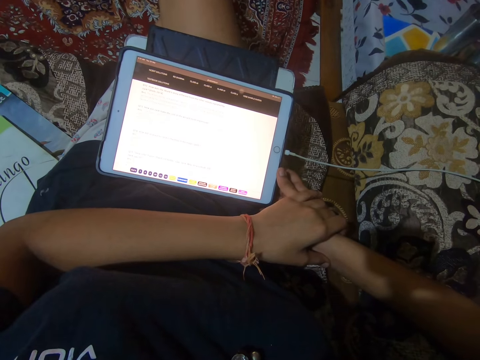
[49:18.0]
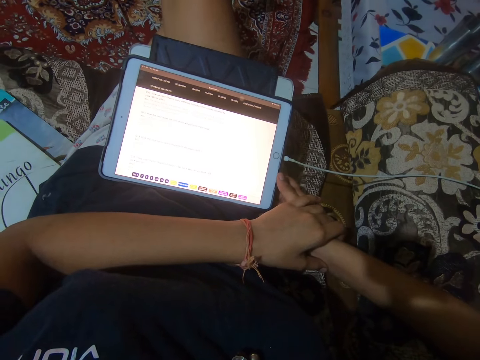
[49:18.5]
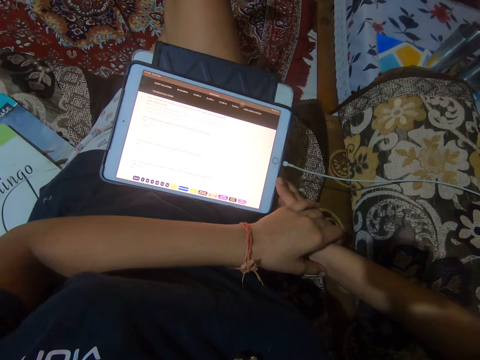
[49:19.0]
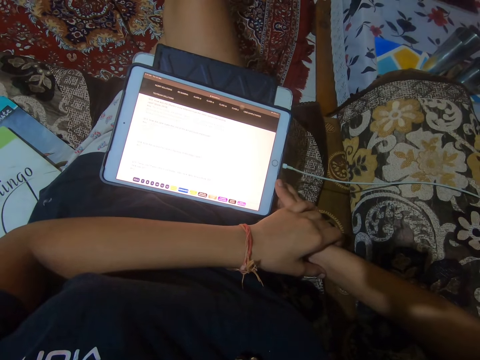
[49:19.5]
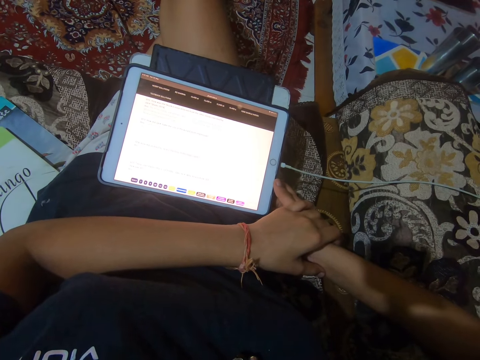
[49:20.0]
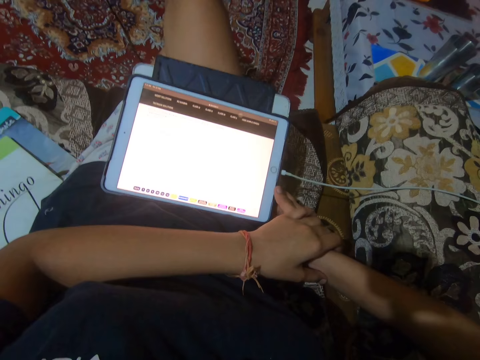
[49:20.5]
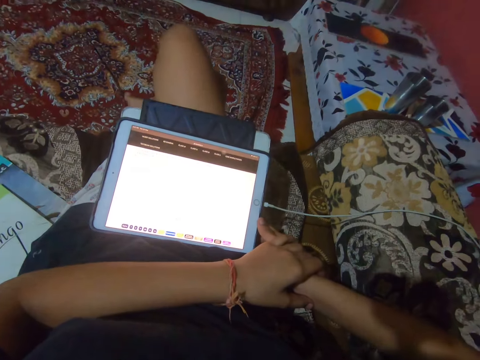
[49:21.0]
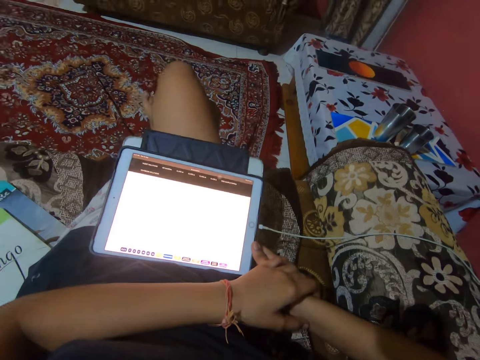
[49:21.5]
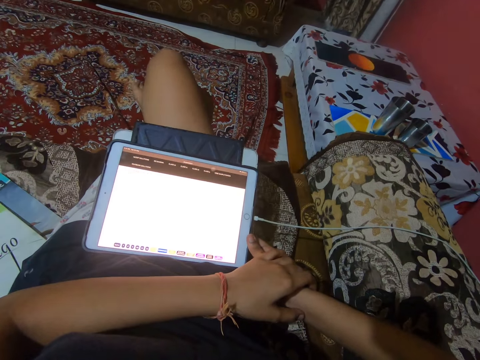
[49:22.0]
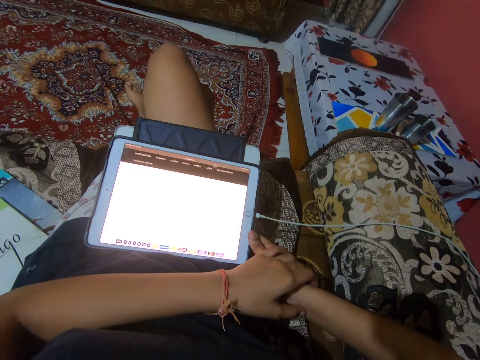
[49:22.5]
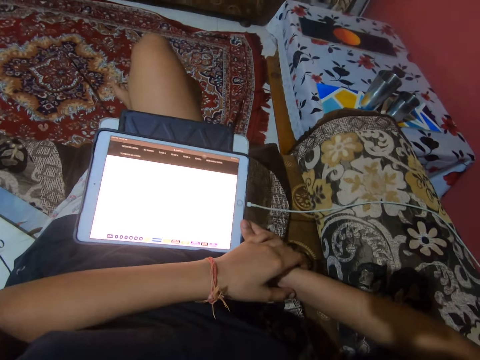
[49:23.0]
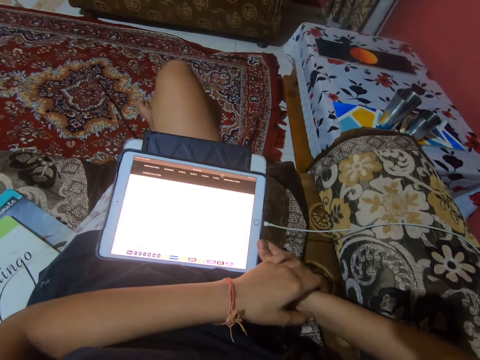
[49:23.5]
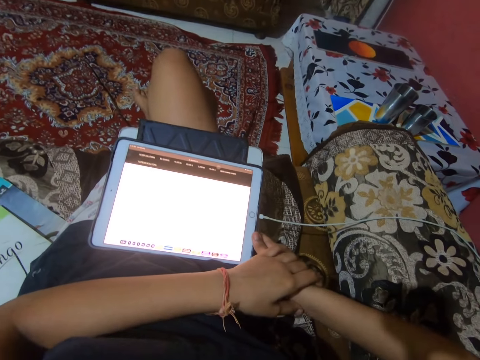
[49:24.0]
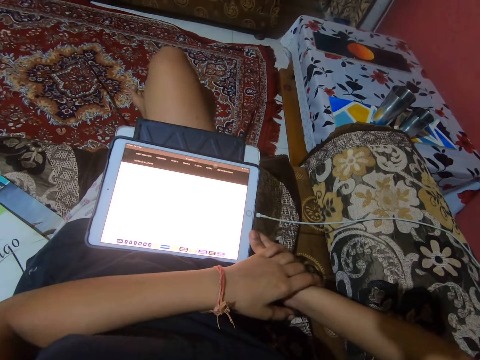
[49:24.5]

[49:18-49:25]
The camera wearer stares at the tablet.

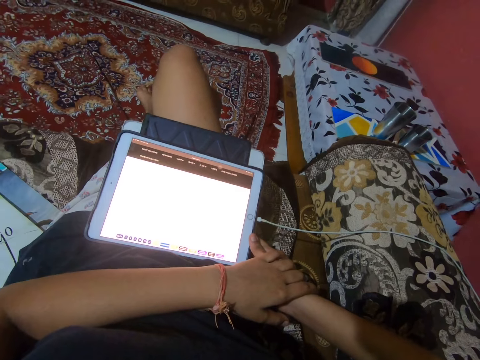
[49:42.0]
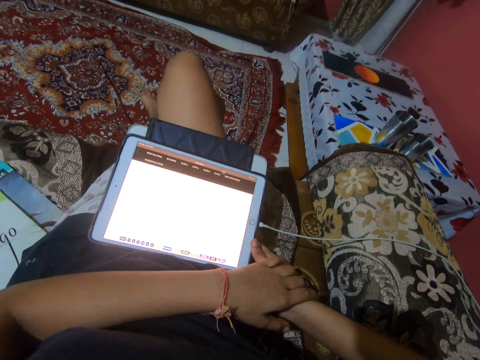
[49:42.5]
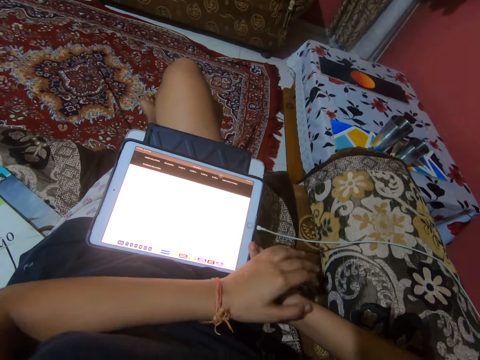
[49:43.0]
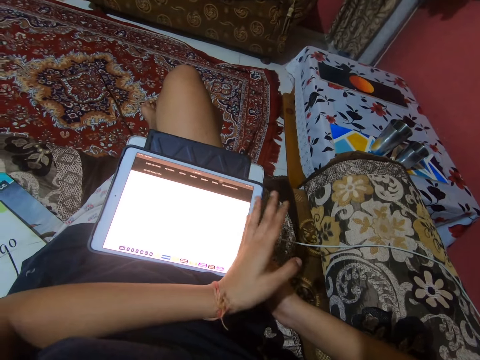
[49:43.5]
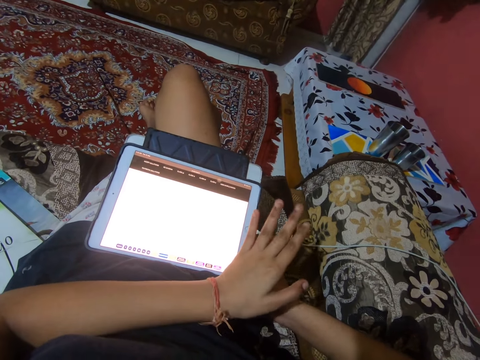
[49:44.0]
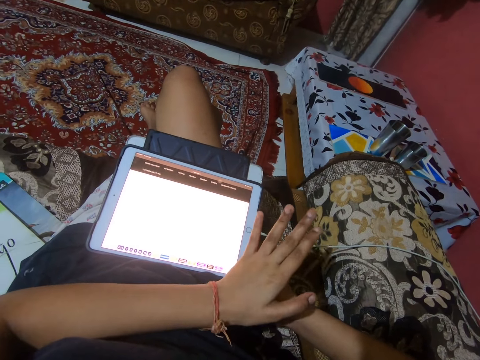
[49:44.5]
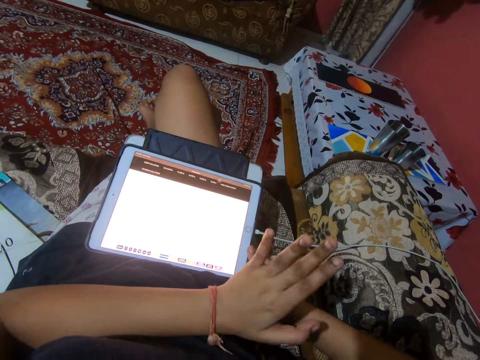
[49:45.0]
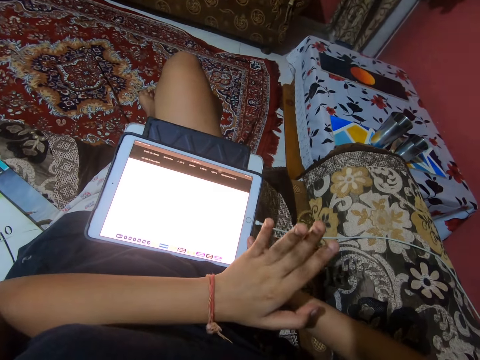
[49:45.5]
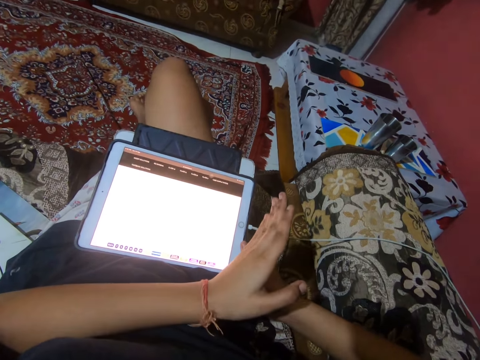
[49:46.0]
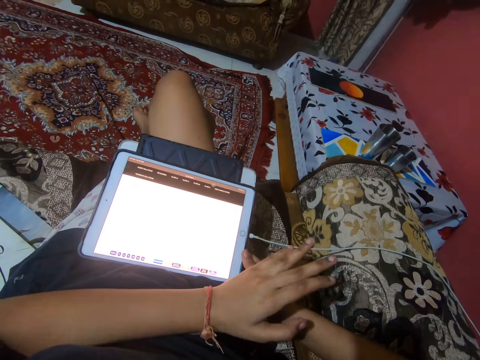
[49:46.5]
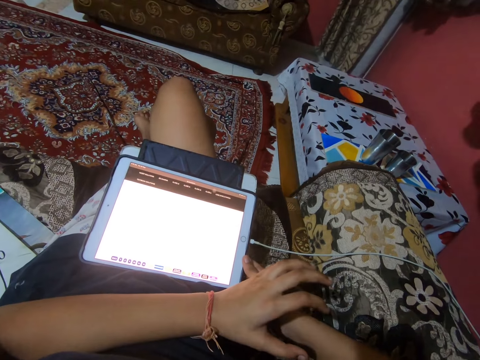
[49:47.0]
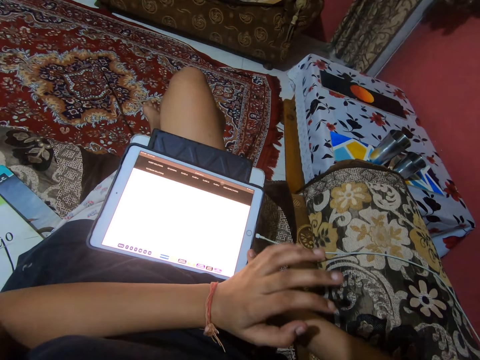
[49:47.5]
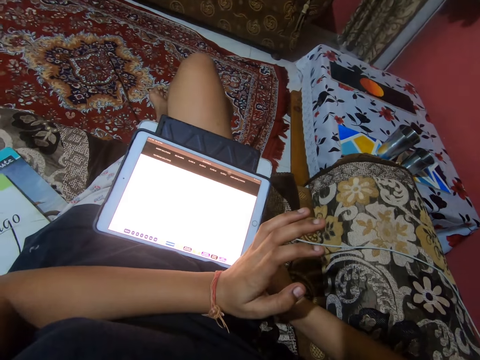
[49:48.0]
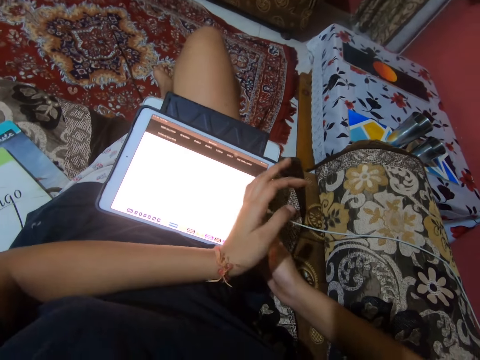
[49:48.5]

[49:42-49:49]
The camera wearer makes a gesture with her left hand.

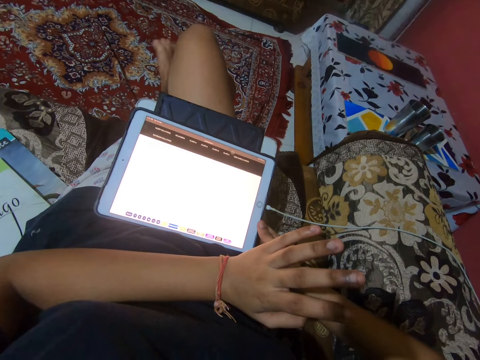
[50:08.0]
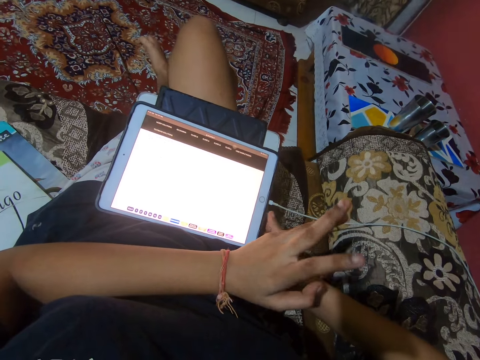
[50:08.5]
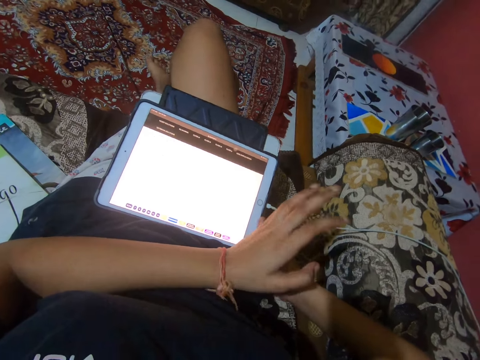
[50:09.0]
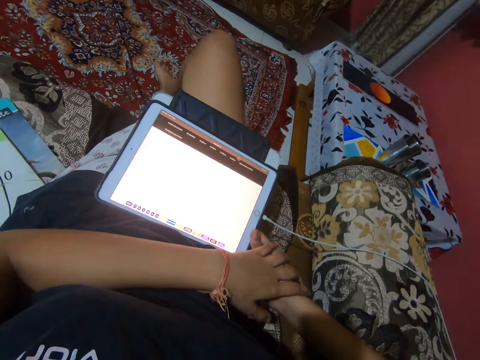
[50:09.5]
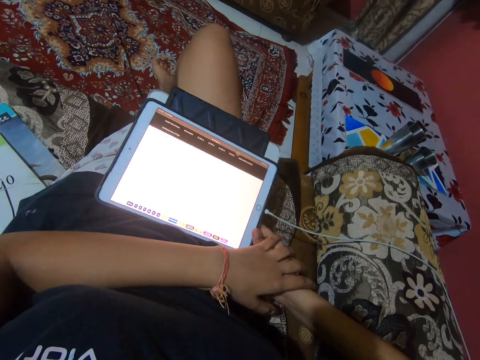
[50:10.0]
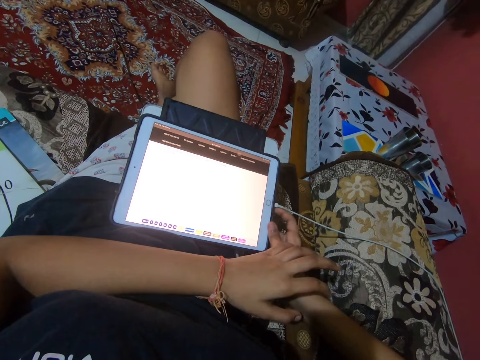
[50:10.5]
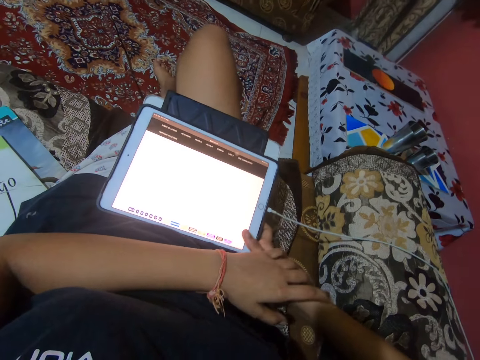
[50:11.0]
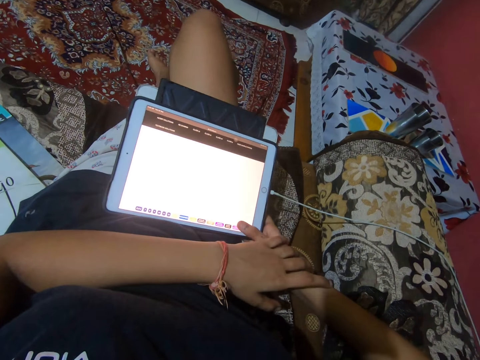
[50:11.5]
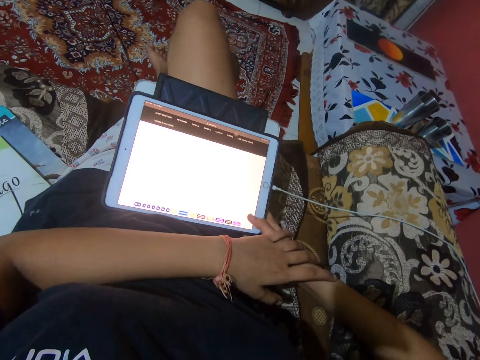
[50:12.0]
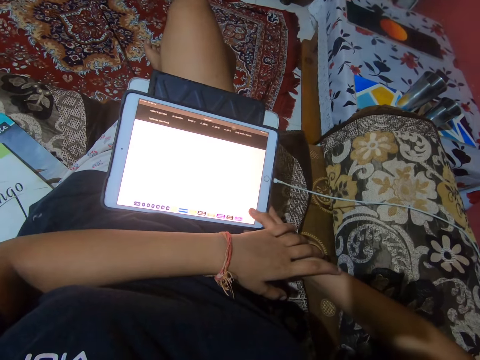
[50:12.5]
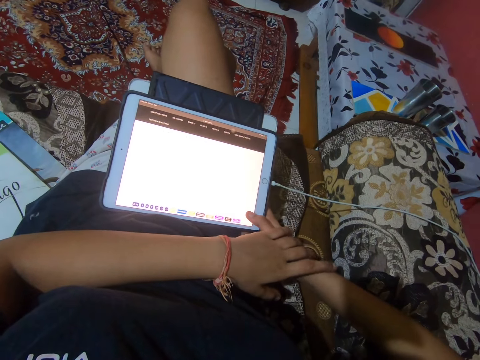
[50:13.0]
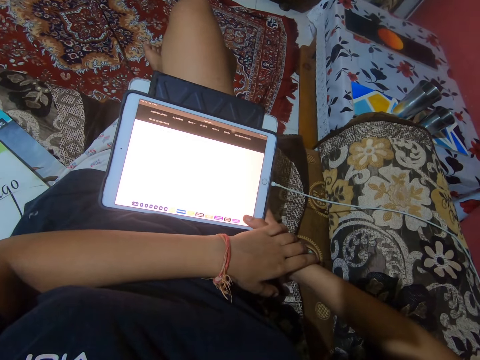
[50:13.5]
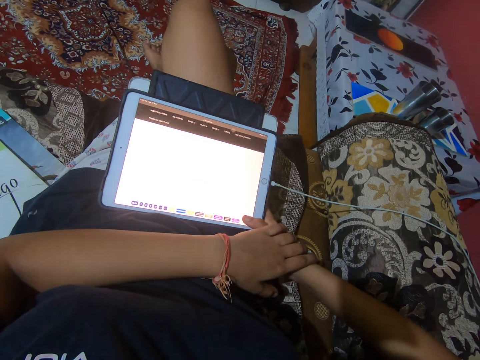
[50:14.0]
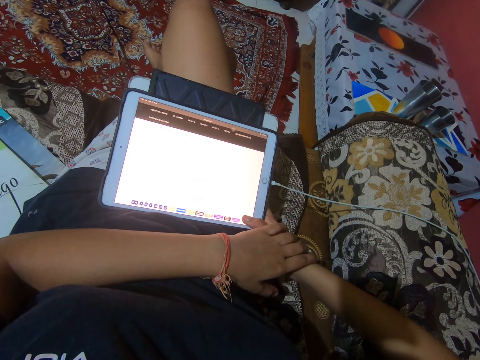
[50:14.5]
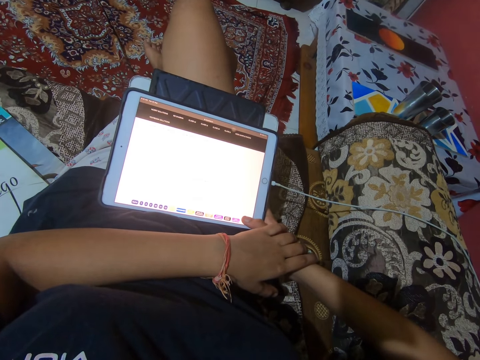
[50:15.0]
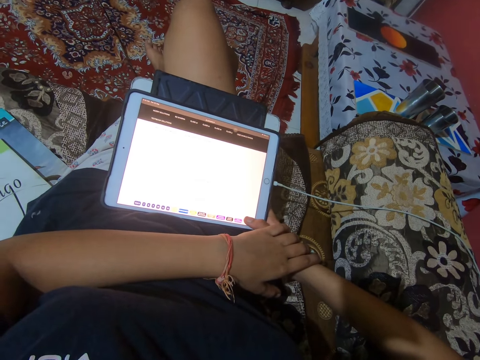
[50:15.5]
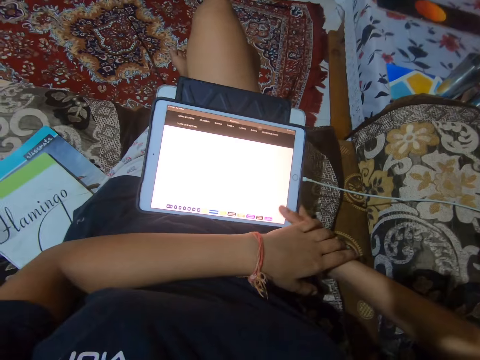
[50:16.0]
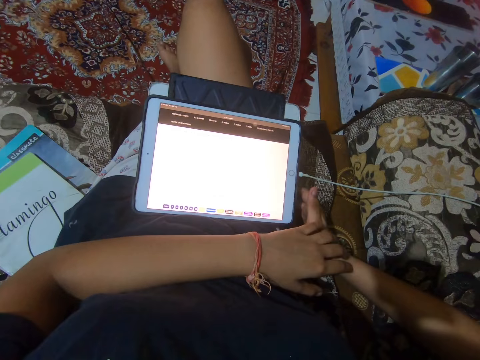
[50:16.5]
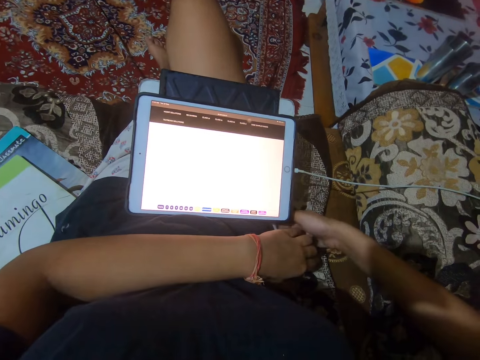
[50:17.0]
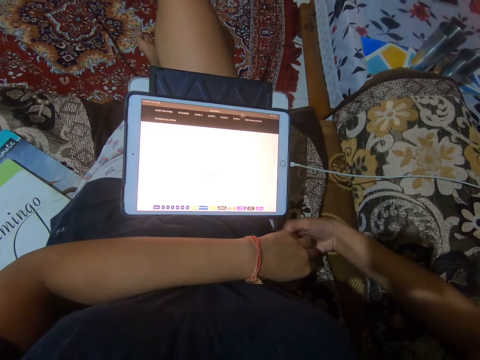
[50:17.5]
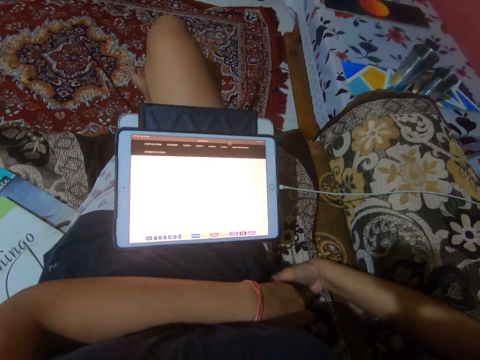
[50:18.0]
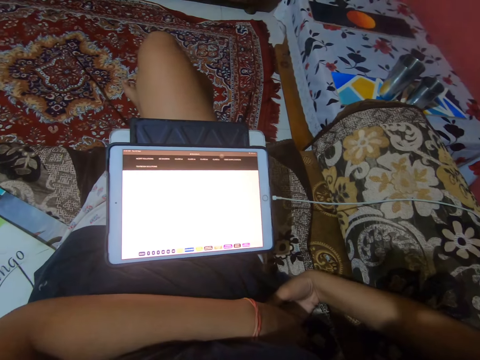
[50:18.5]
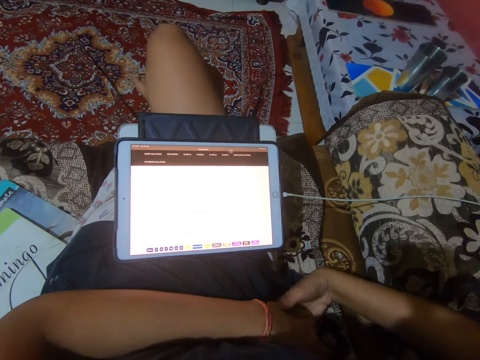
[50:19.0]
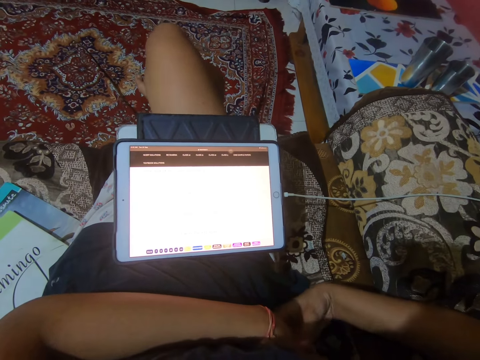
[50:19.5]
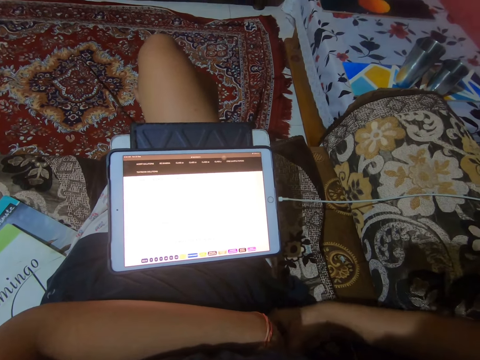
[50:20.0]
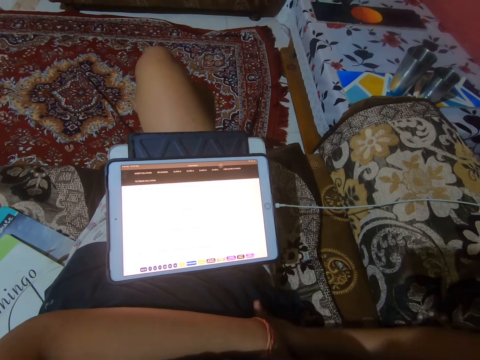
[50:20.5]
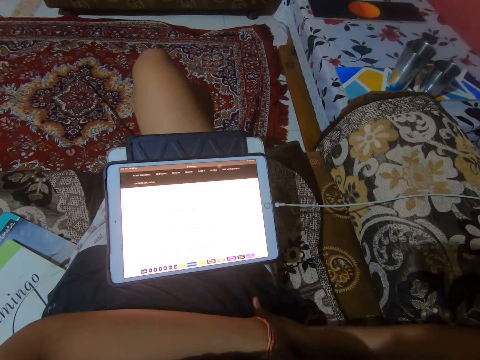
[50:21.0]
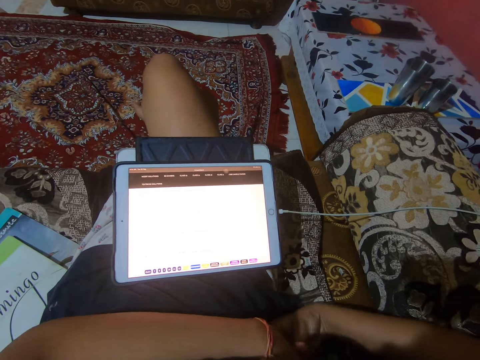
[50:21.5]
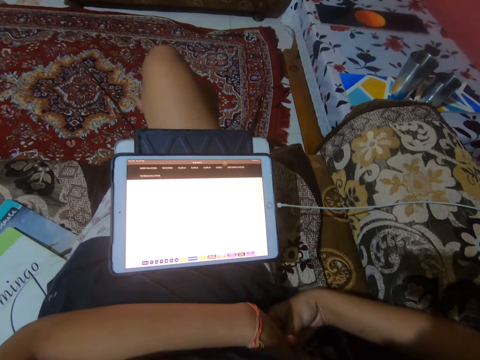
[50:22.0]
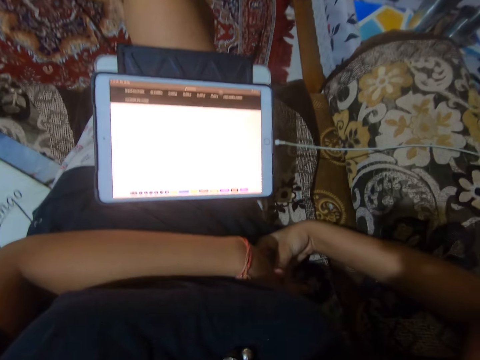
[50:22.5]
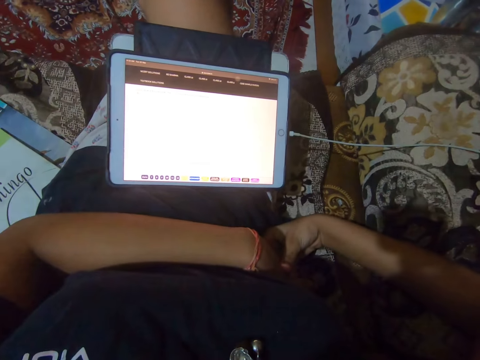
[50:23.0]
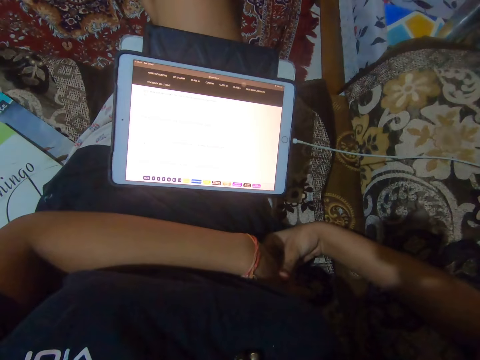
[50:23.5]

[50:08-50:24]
The camera wearer puts her hands together.
